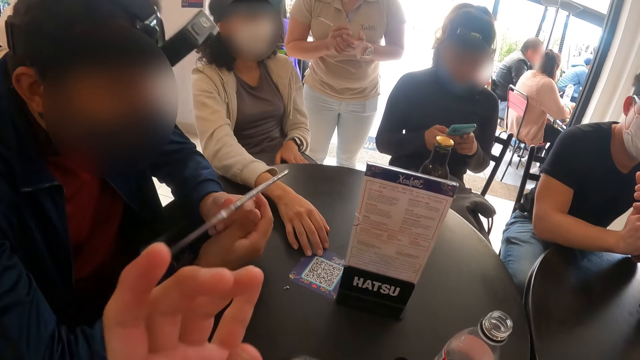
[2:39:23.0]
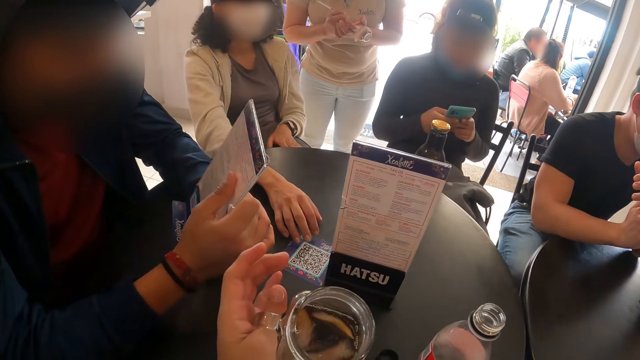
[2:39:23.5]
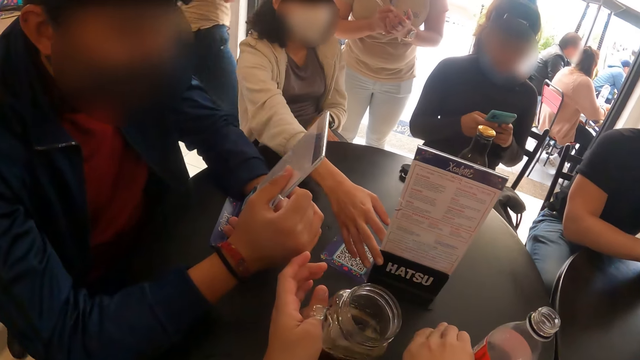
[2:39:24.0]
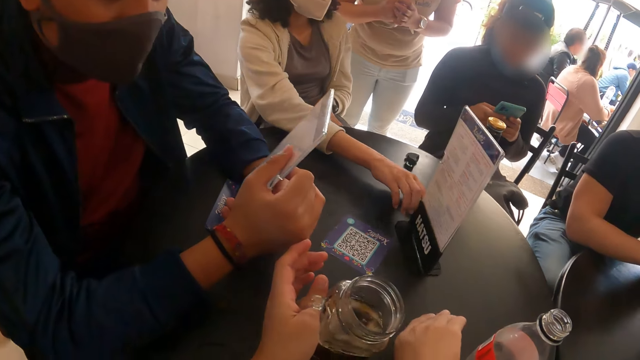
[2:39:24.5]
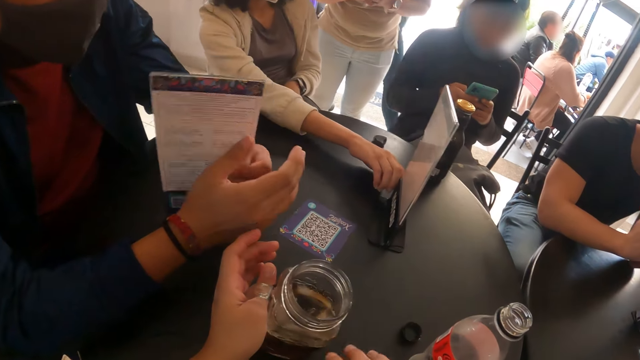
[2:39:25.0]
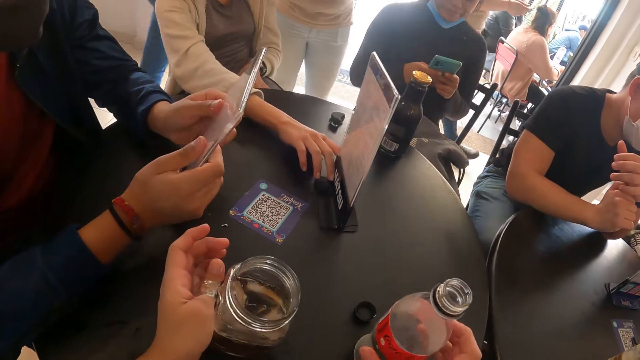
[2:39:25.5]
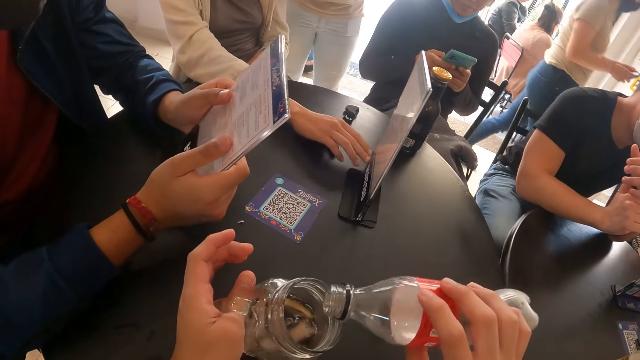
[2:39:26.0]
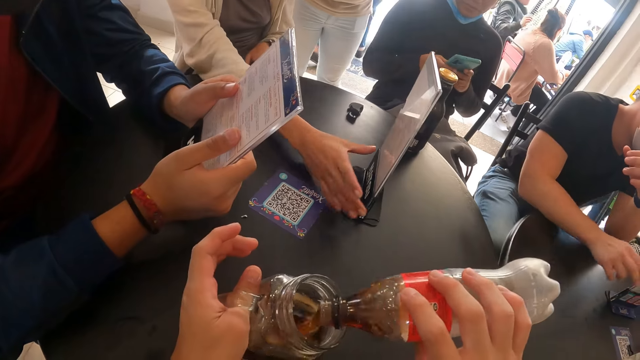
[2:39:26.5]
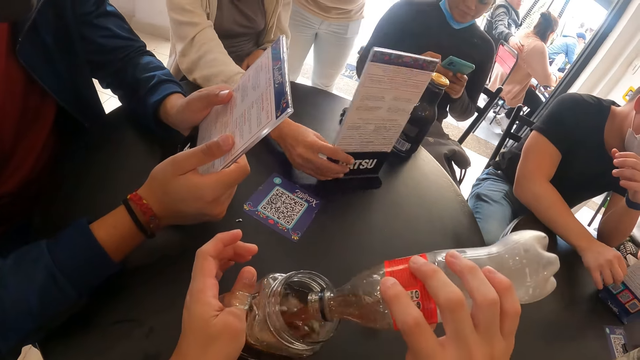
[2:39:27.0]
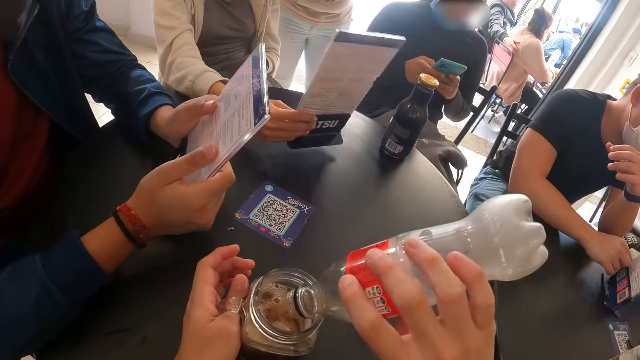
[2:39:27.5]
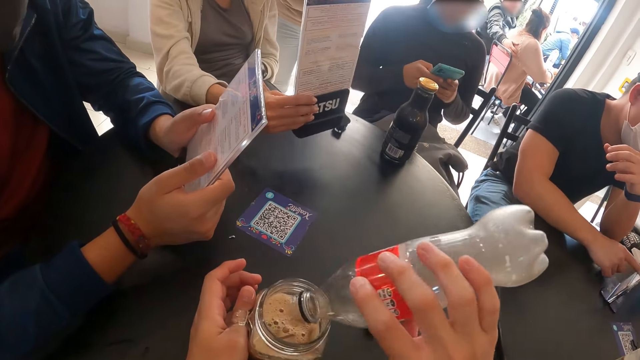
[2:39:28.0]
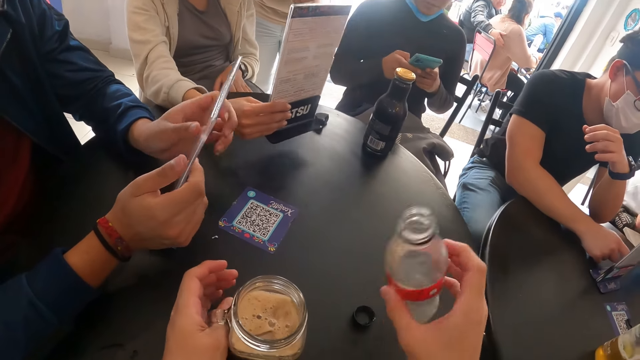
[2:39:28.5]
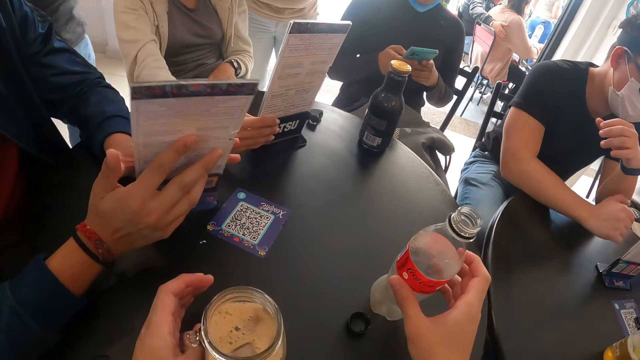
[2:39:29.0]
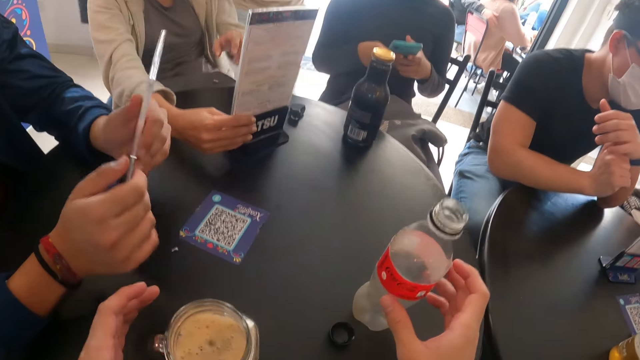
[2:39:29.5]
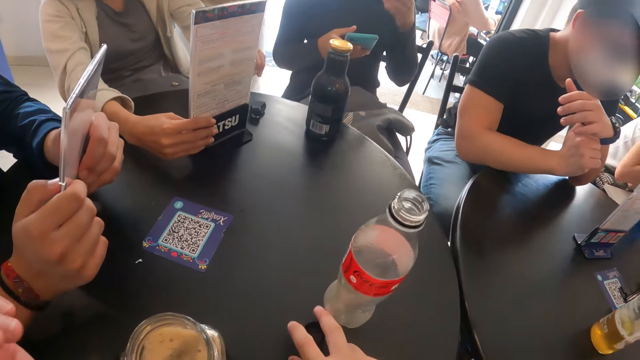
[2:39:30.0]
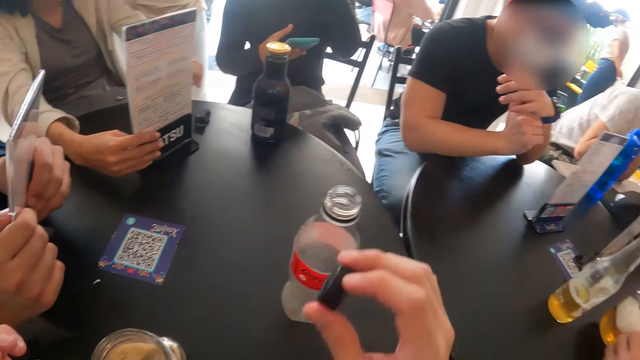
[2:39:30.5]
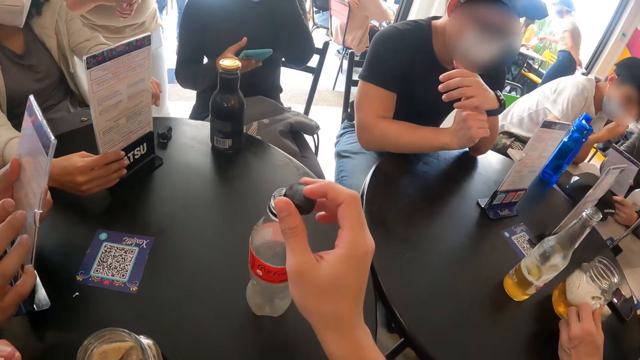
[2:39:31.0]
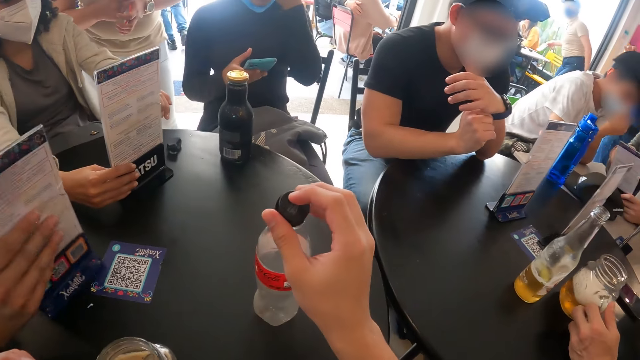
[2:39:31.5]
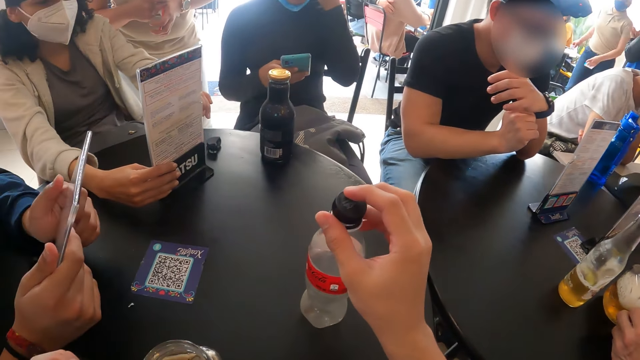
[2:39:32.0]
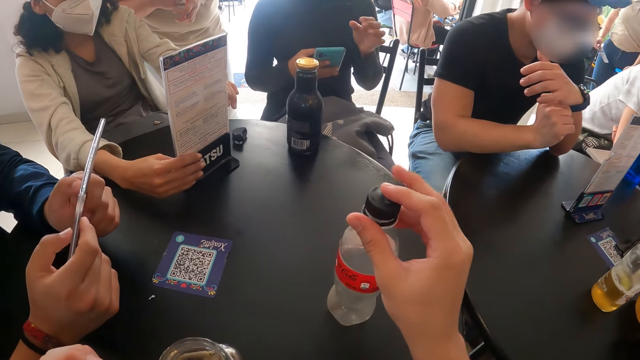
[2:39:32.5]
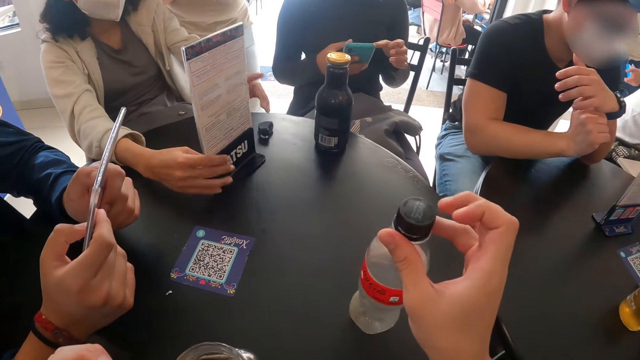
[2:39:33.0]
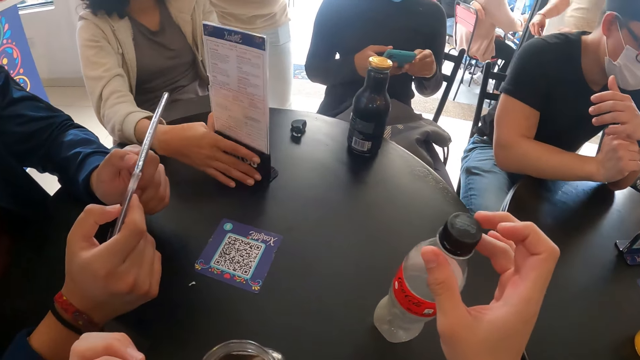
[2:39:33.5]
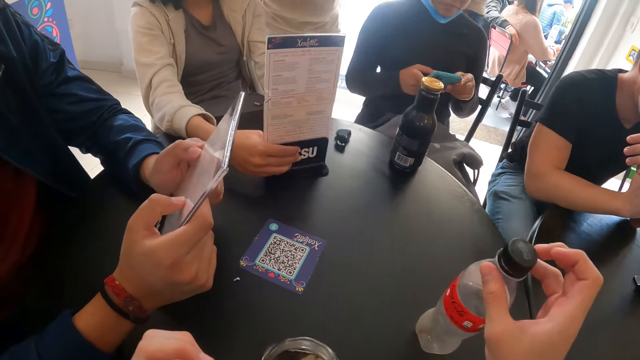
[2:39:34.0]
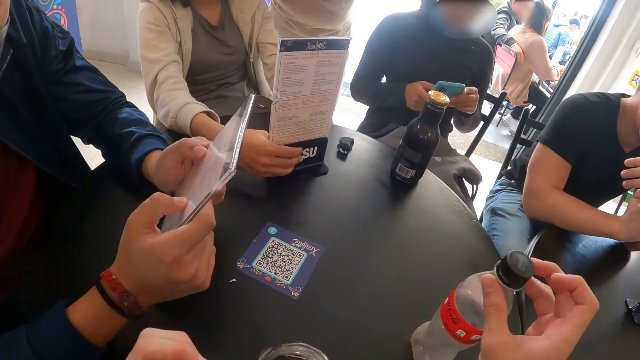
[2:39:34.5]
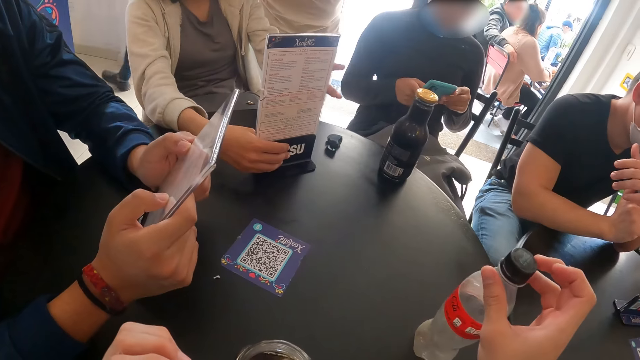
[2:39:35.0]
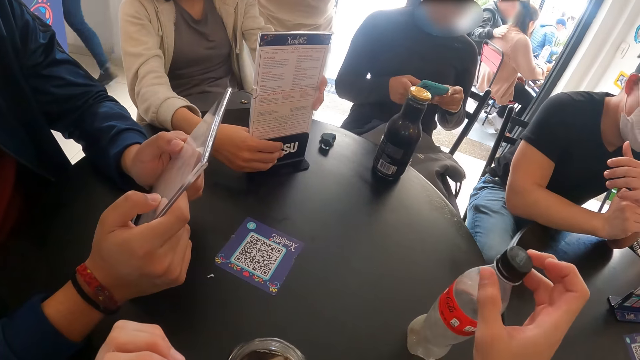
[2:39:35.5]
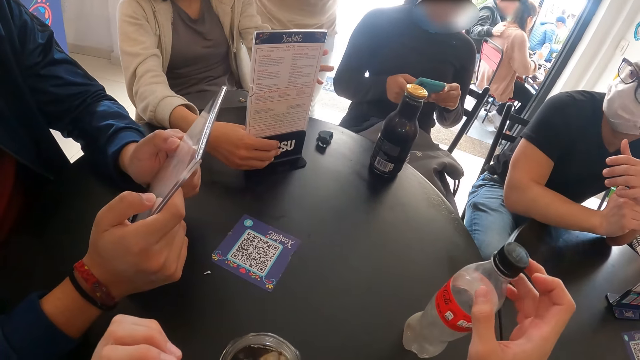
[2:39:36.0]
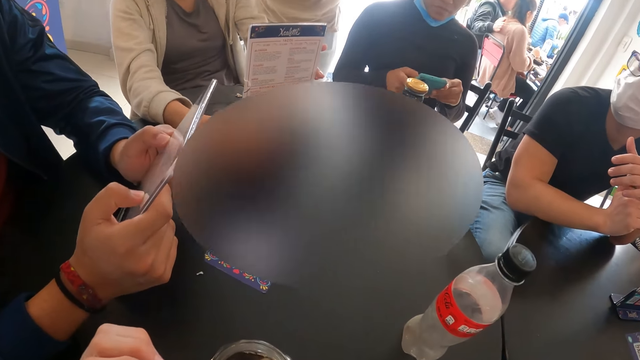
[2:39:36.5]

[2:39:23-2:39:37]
The camera wearer places the cup in her left hand on the table. A woman drags the menu list across the table with her right hand. The camera wearer places the soda bottle cap in his right hand on the table. They pick the bottle of soda from the table with his right hand. They tilt the cup on the table with his left hand. They pour the content in the bottle of soda in his right hand in the cup in his left hand. The woman picks the menu list from the table with her right hand. The camera wearer places the bottle of soda in his right hand on the table. The woman places the menu list in her right hand on the table. The camera wearer picks the soda bottle cap on the table with his right hand. A man turns the menu list in his hands. The camera wearer closes the bottle of soda on the table with the soda bottle cap in his right hand. The woman turns the menu list on the table with her hands.

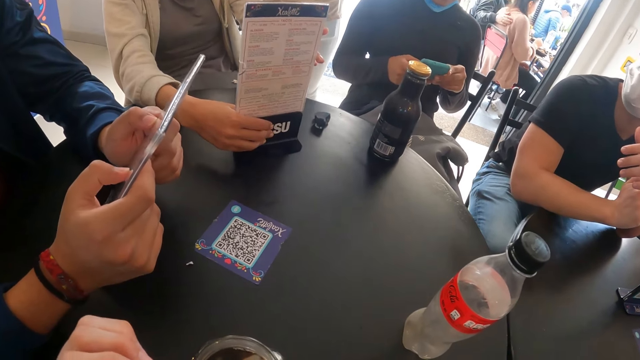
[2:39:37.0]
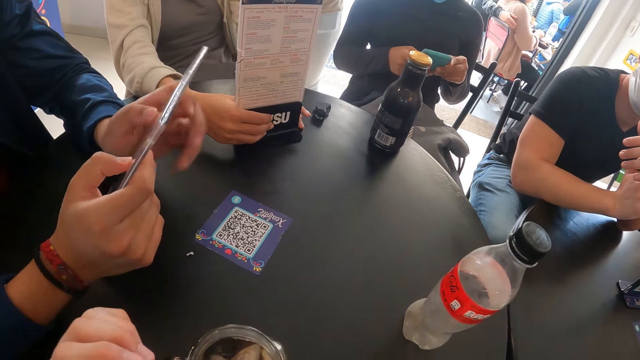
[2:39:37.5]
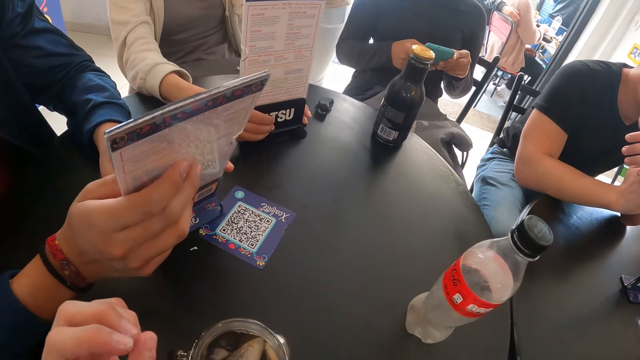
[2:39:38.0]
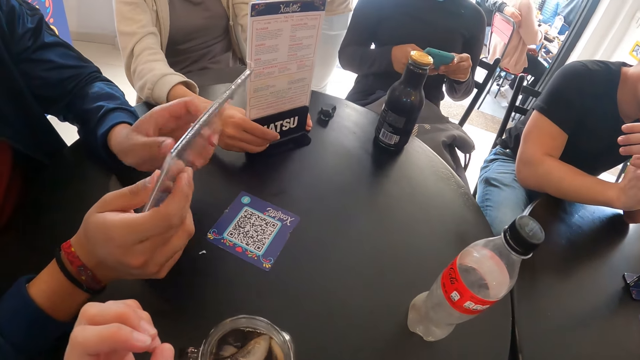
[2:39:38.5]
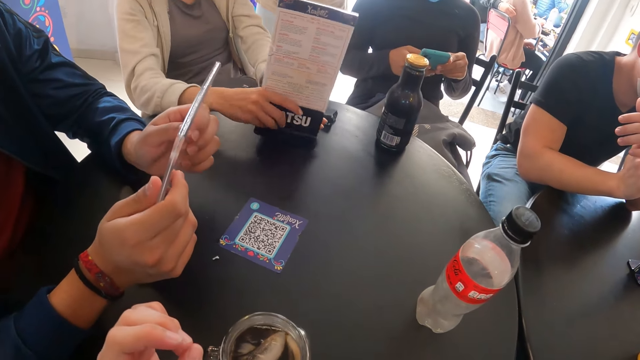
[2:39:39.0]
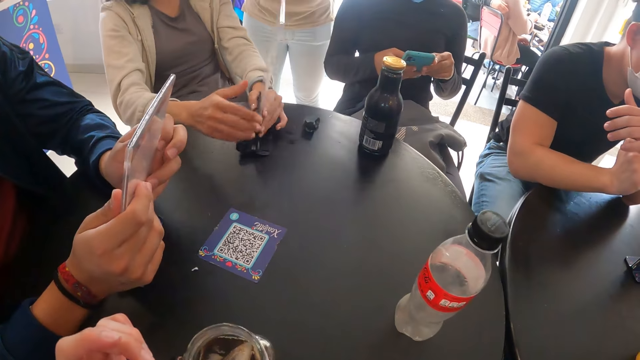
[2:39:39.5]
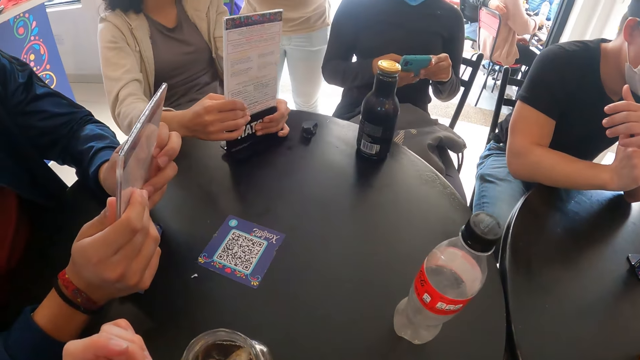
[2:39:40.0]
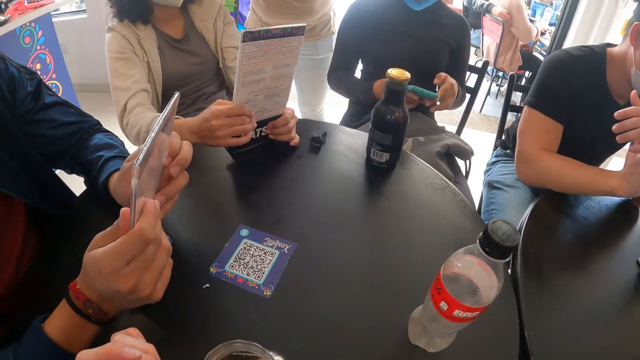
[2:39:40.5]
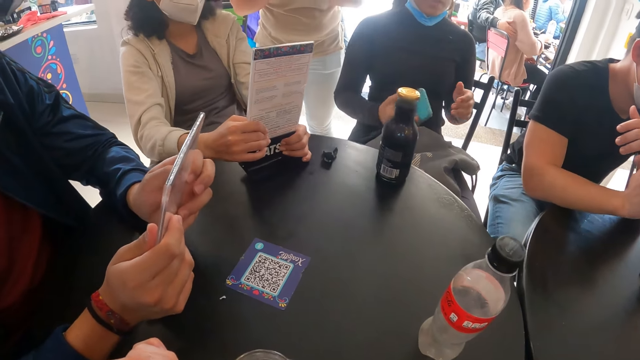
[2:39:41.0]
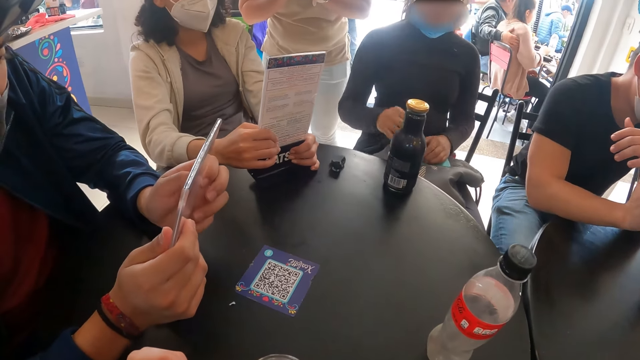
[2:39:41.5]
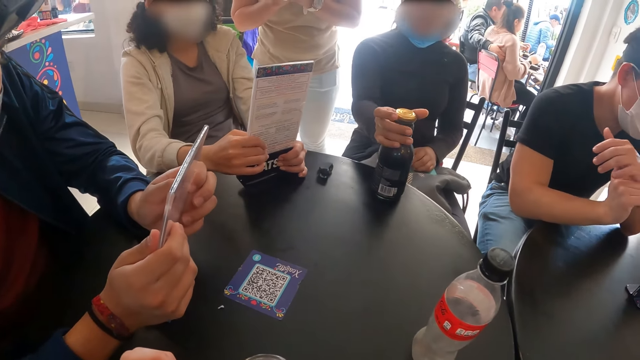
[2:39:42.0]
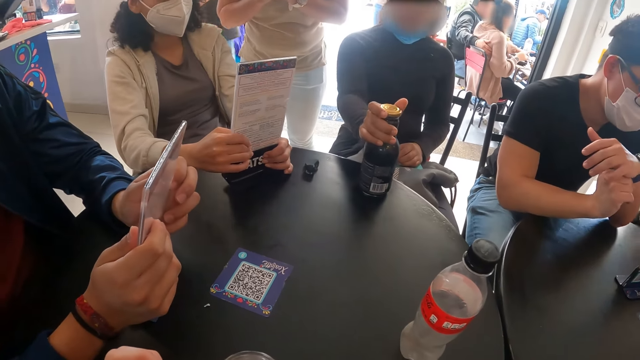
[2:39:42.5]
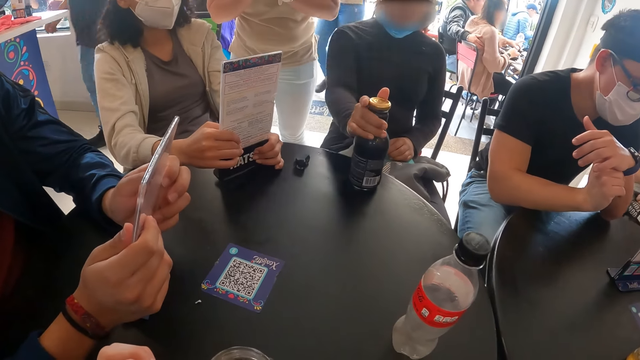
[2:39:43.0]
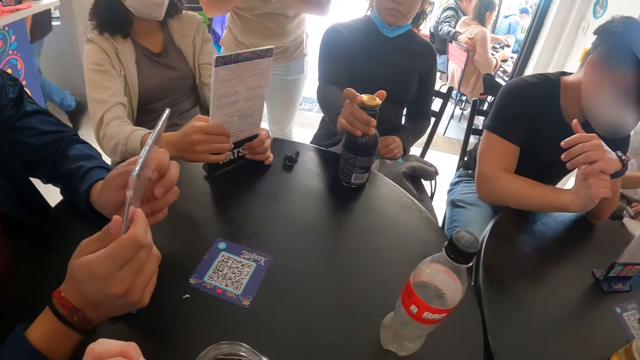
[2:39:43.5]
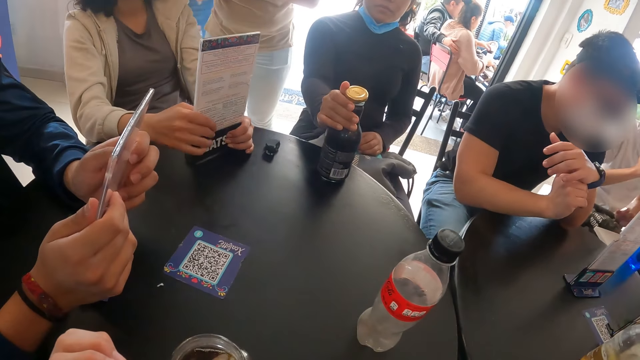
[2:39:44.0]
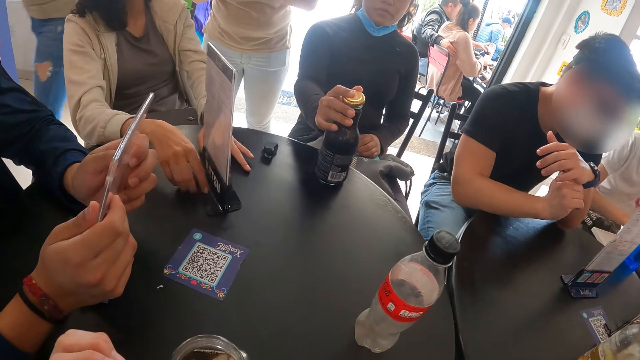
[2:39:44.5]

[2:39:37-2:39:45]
A woman turns the menu list on the table with her hands. Another woman places the phone on the bag on her laps with her right hand. She places her left hand on the phone on the bag on her laps. The first woman holds the bottle on the table with her right hand. The other woman opens the cap of the bottle on the table with her right hand. She removes the cap from the bottle on the table with her right hand.
